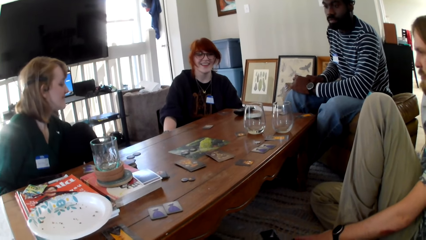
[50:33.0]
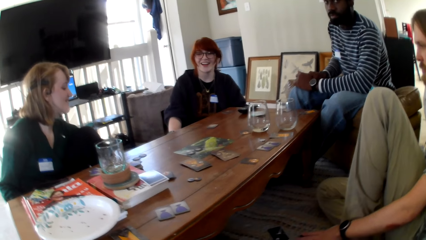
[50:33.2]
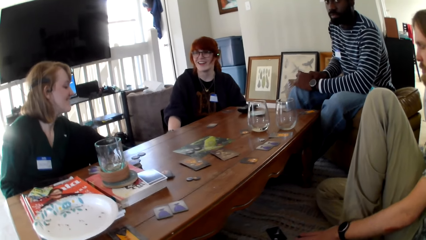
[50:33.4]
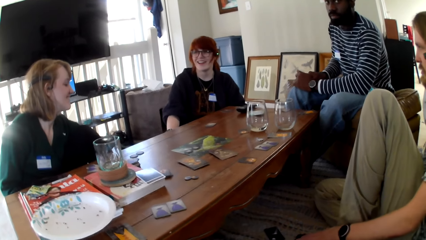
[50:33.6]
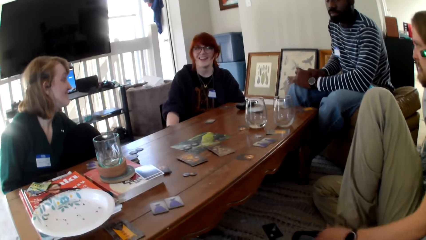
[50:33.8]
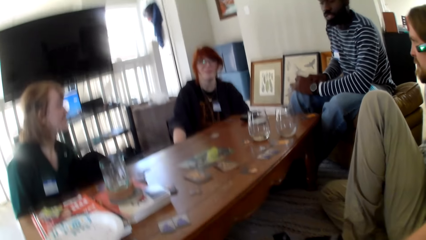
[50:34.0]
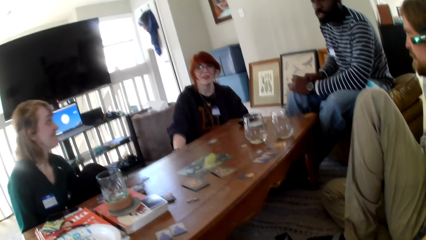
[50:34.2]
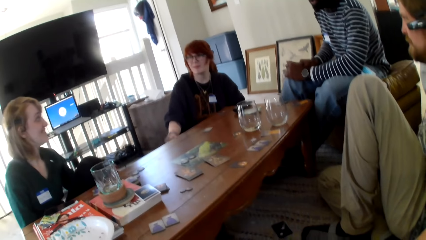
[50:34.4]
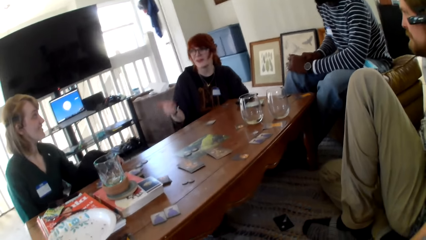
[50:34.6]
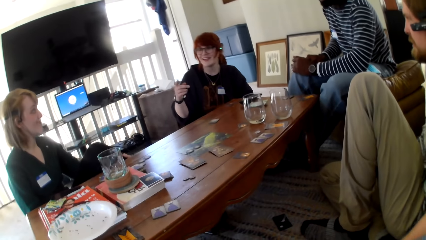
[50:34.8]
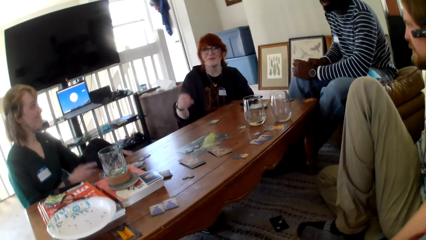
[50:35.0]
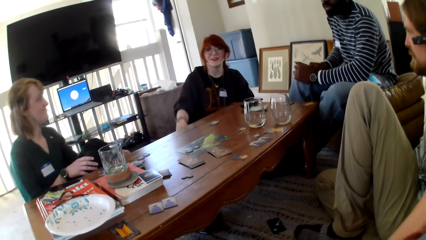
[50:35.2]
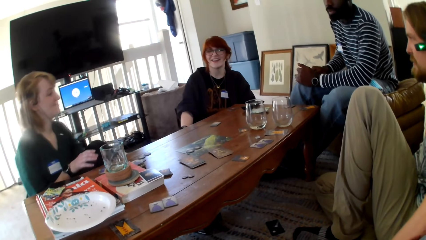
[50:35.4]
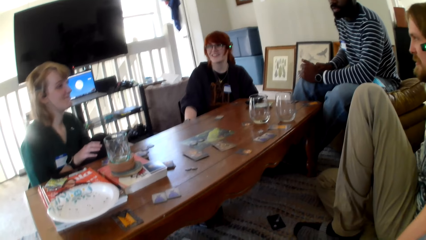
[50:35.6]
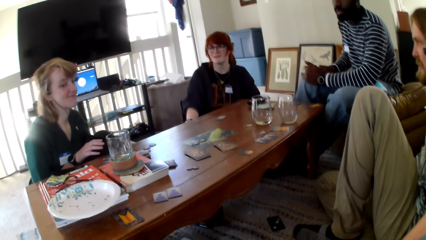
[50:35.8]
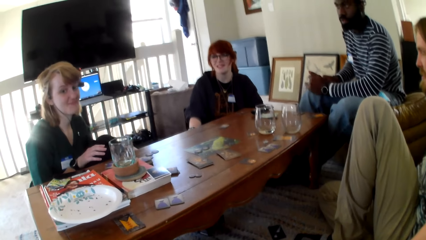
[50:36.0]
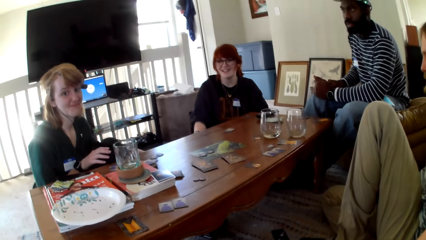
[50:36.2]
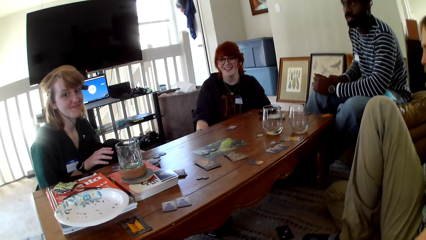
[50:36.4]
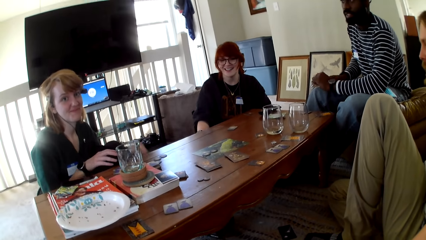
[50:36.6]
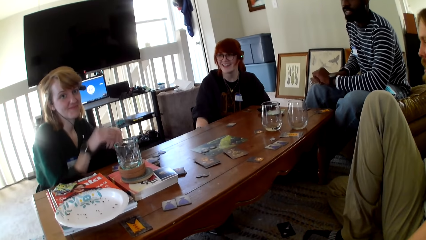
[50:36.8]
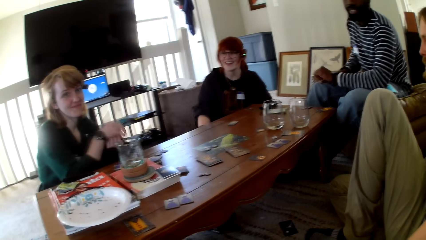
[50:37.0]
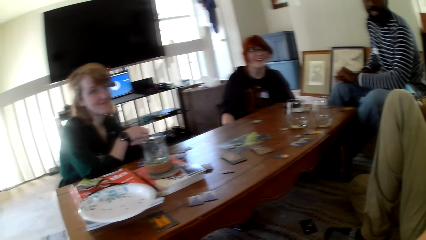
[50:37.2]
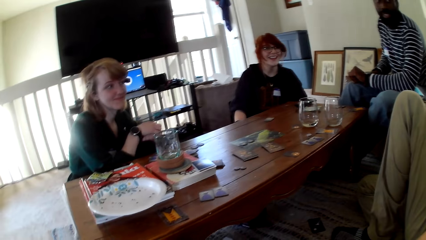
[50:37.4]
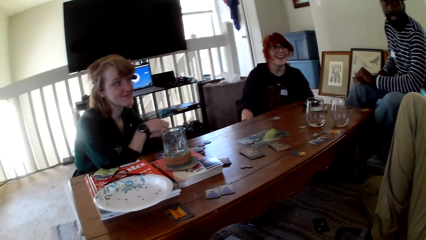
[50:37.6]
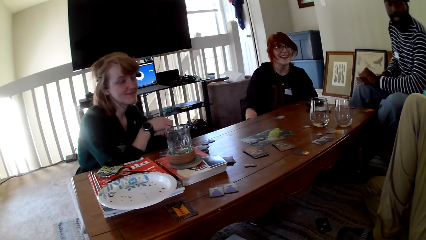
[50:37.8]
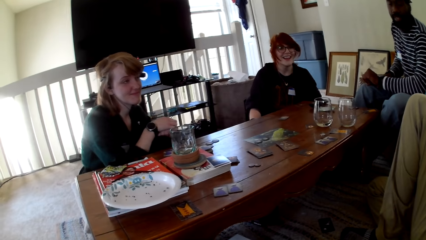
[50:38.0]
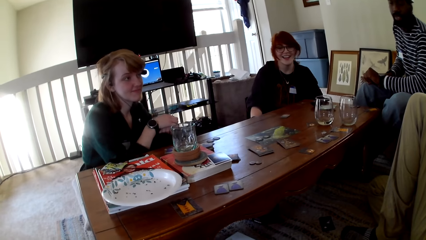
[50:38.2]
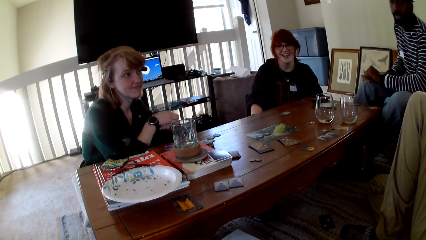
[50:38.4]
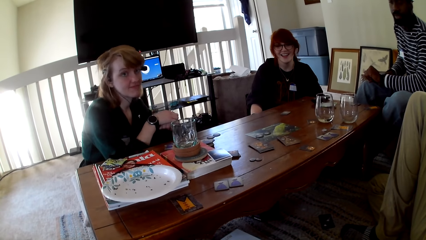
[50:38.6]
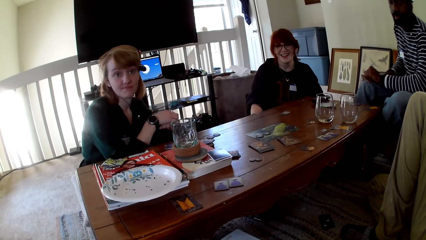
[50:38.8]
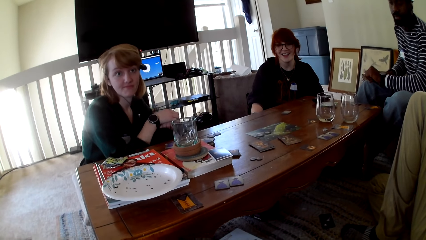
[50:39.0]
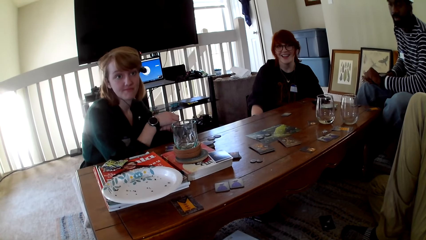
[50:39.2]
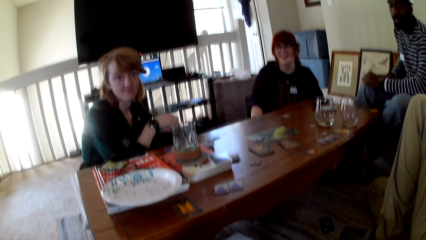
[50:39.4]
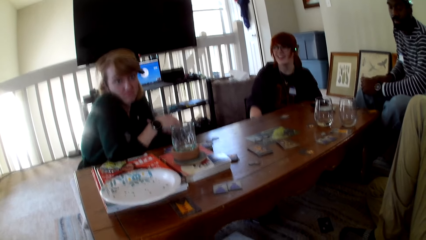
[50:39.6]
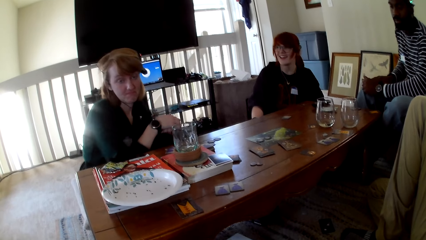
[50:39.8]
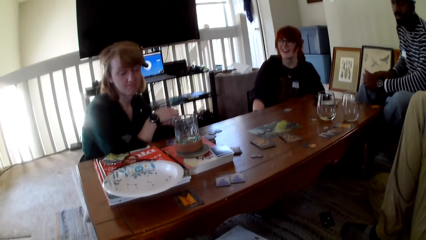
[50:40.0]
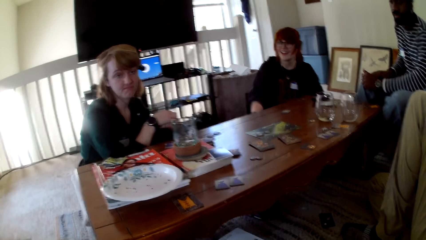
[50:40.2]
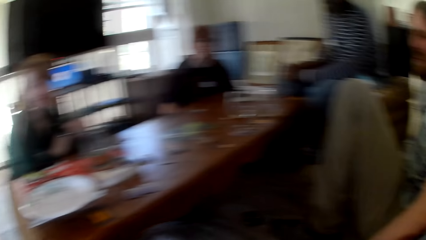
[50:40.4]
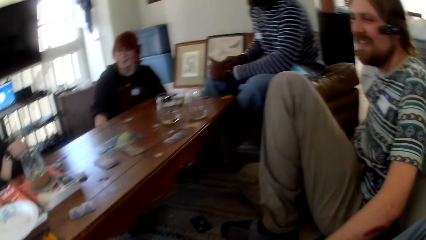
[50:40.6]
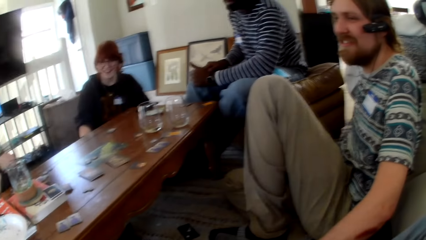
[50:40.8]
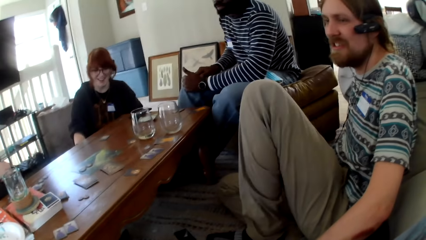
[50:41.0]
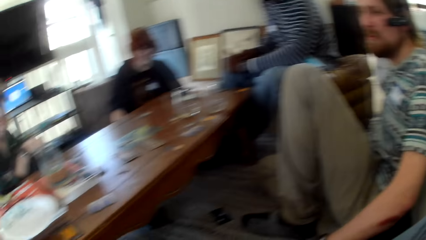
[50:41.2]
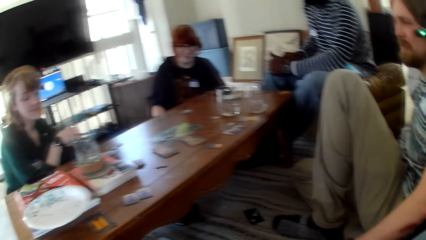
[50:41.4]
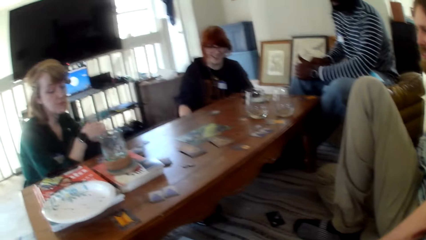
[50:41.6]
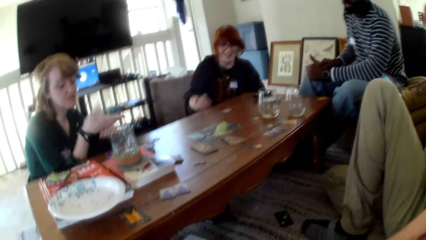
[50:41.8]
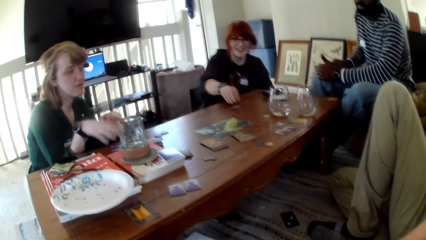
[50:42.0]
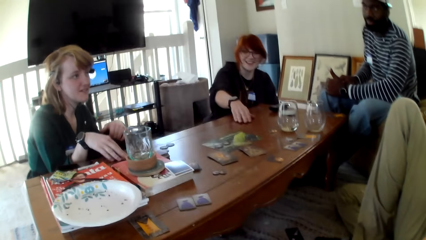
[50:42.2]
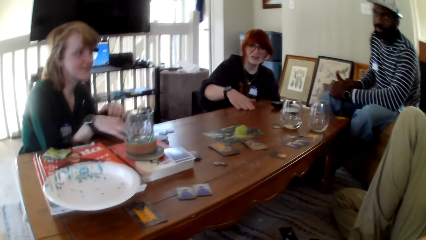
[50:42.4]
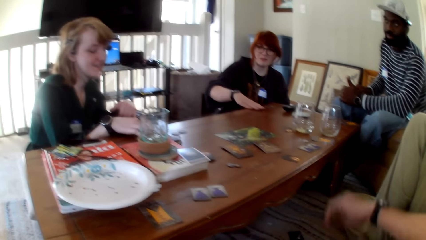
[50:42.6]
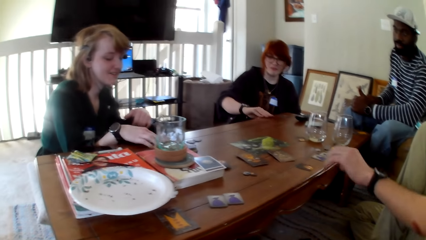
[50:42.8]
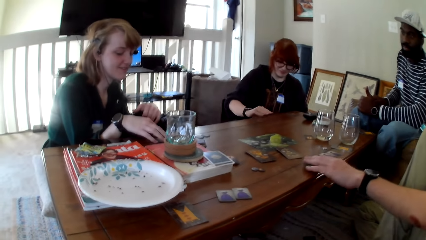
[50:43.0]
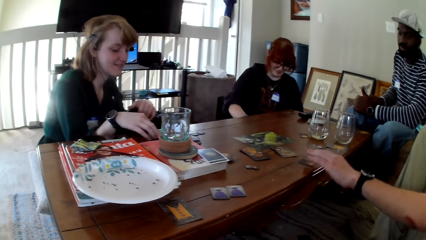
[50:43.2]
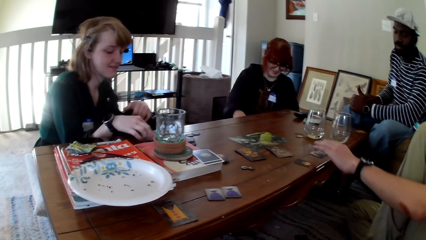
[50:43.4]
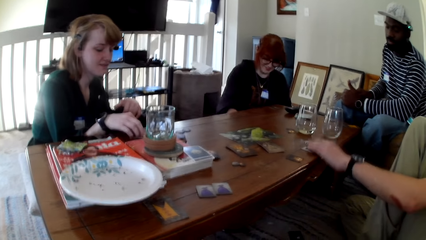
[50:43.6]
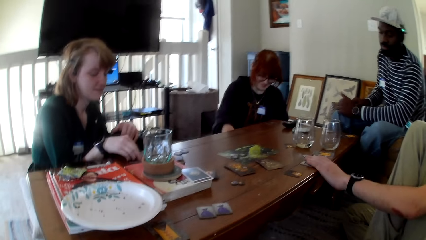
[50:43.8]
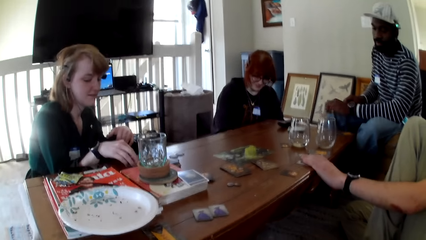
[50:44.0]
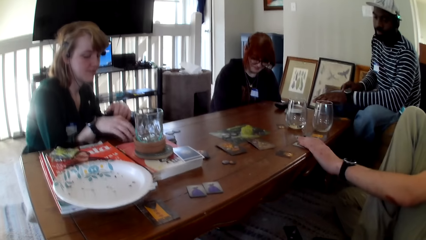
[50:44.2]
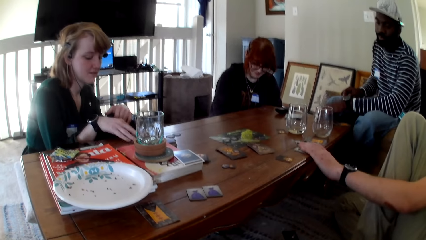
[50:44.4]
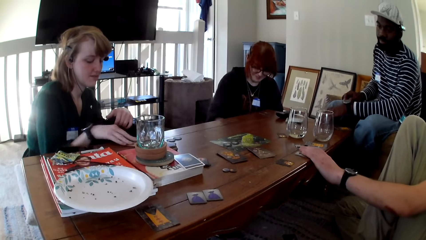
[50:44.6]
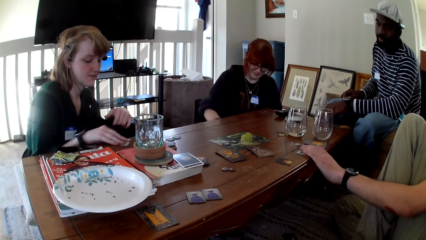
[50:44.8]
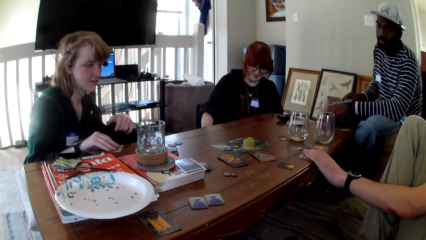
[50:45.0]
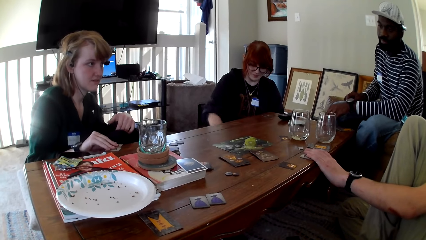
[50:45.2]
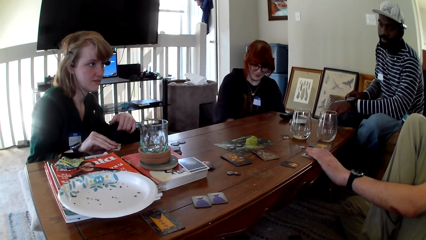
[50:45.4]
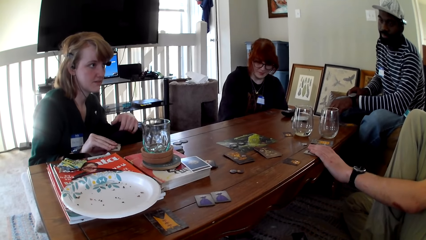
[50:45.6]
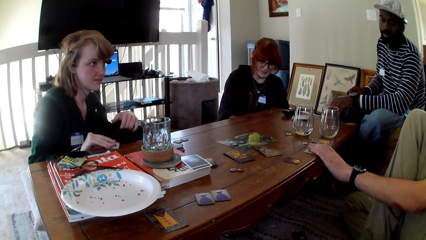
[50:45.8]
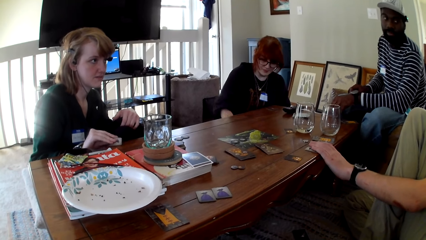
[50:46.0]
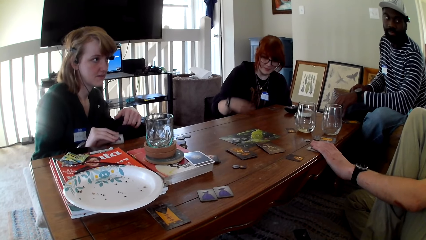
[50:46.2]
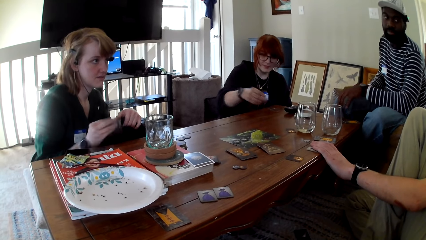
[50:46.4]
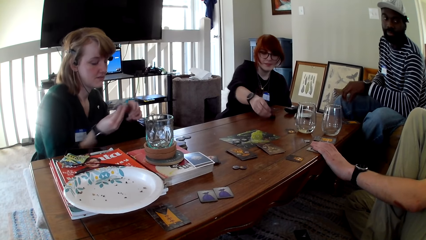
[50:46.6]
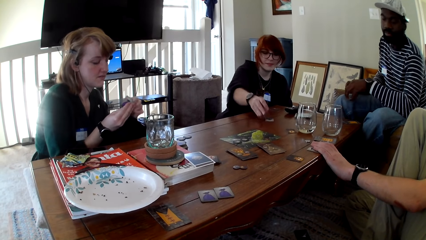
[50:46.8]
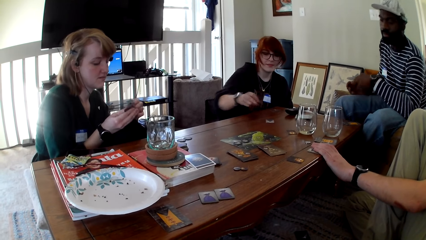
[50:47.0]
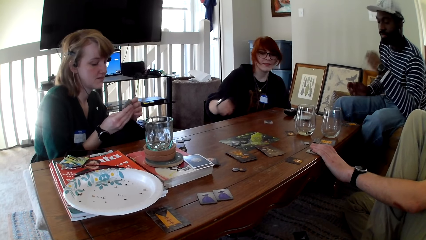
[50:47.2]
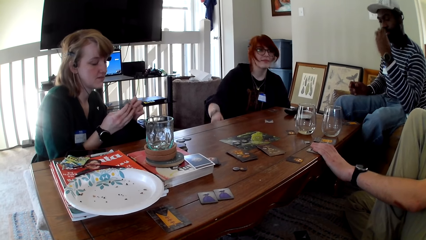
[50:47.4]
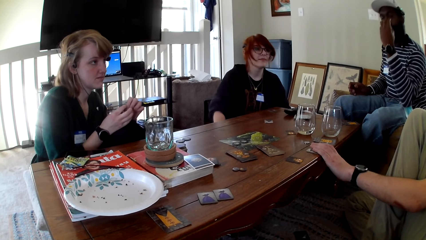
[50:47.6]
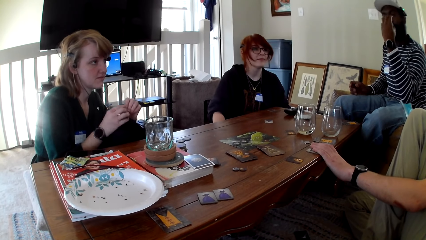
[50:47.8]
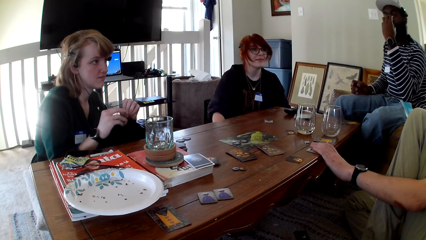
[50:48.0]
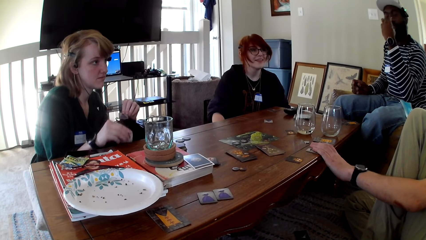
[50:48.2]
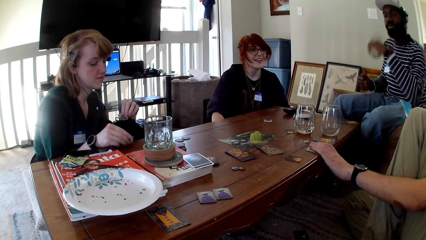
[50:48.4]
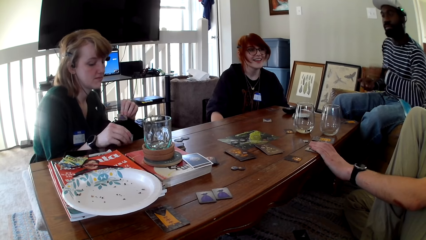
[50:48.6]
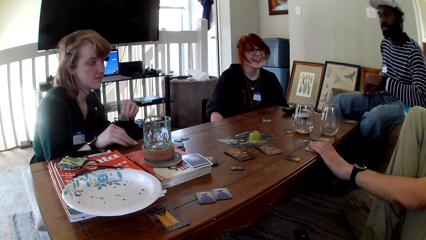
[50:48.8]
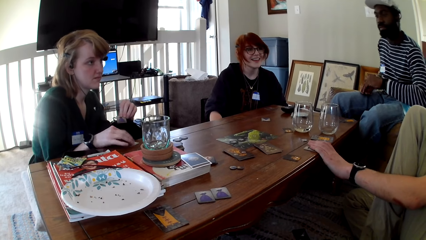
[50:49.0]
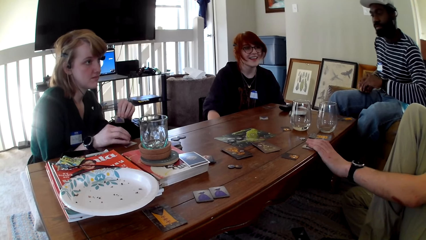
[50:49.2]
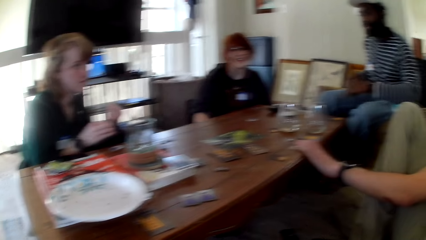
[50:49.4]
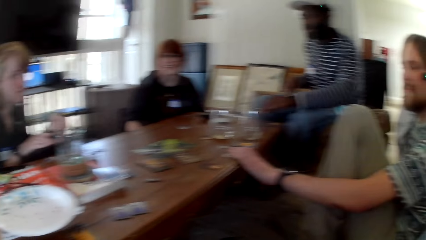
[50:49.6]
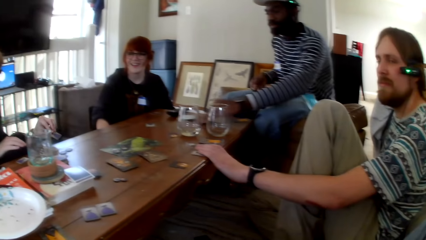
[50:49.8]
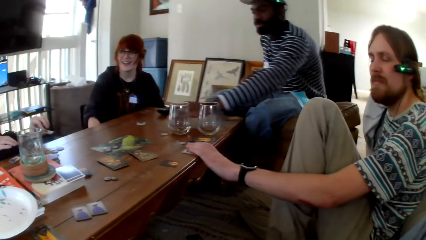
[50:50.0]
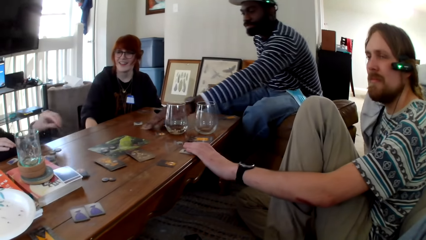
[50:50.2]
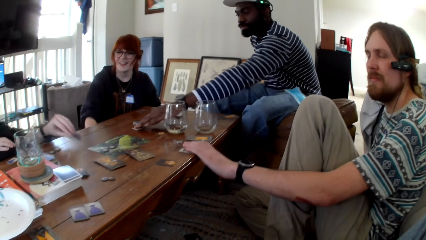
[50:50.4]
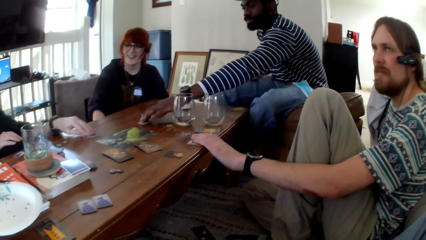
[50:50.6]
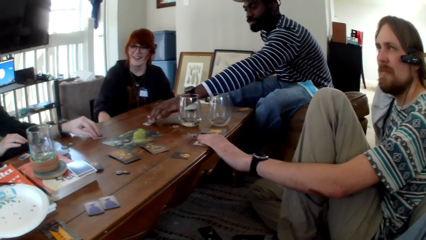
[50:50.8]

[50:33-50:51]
The camera wearer converses with a man, another man, a woman and another woman. The first woman, the other man, the first man, the other woman and the camera wearer converse. A person moves her shoulders. The first woman picks up a card on the table. Another person stretches her right hand. The first person puts his left hand on the table. The first woman puts the card on the table. The first person holds the cards in her hands and puts down the cards.
